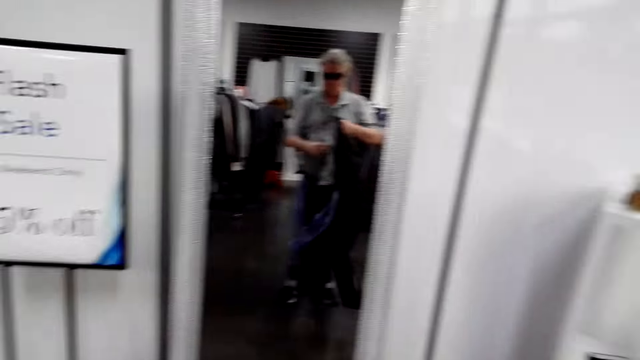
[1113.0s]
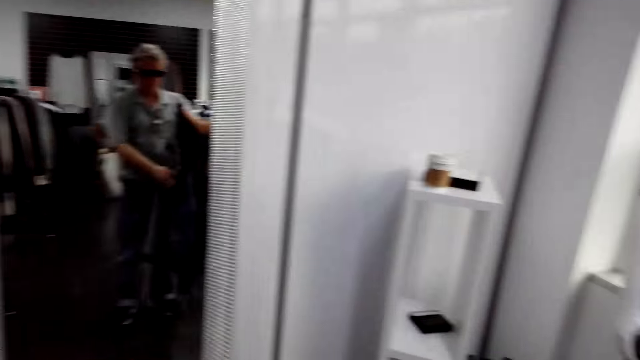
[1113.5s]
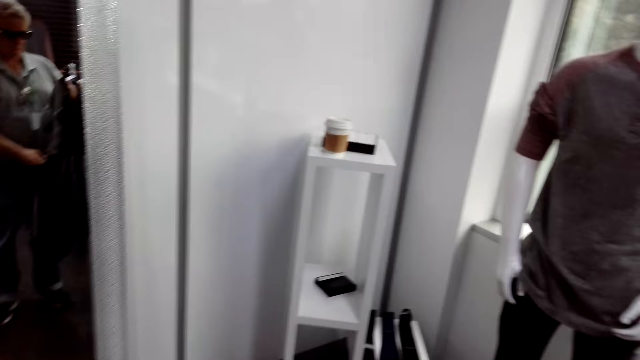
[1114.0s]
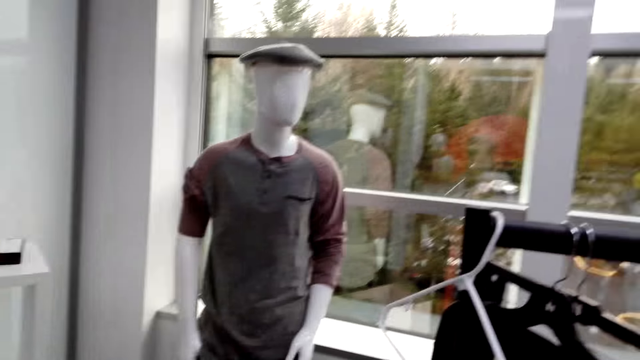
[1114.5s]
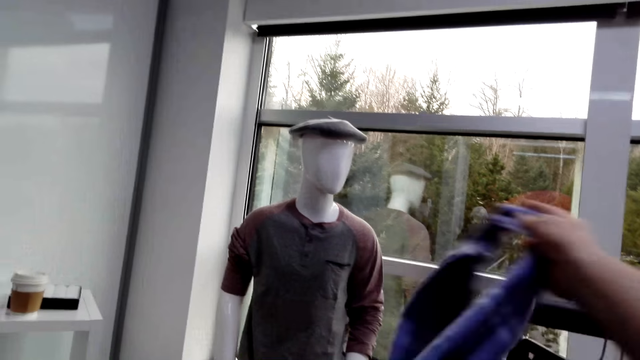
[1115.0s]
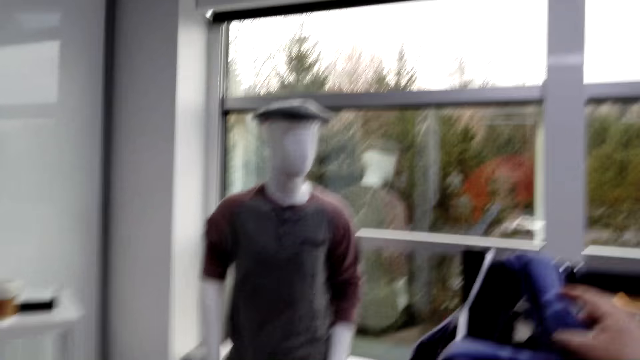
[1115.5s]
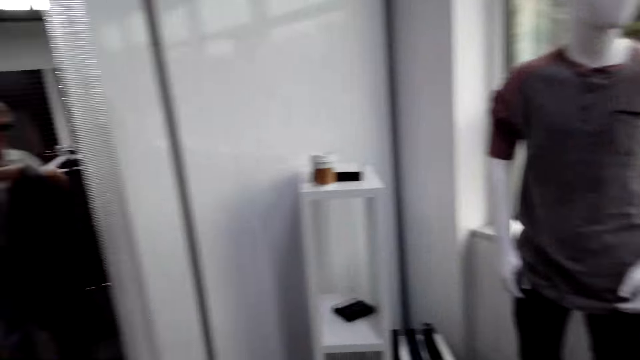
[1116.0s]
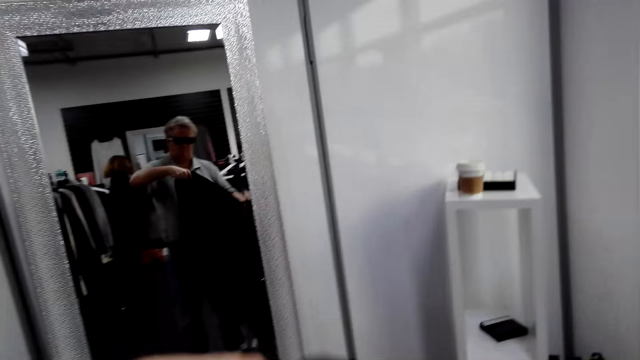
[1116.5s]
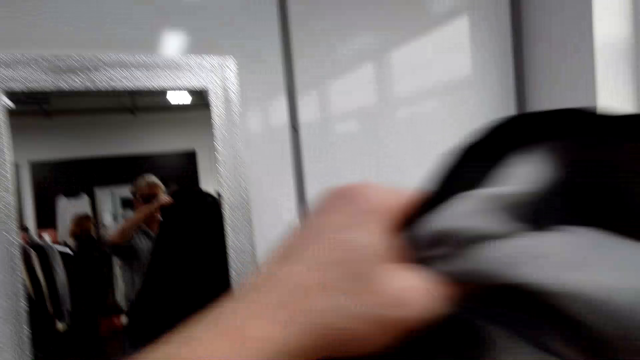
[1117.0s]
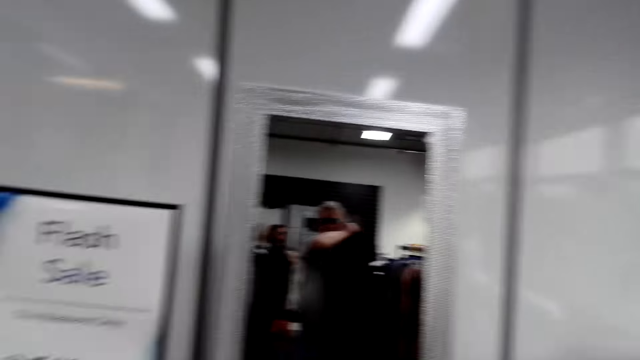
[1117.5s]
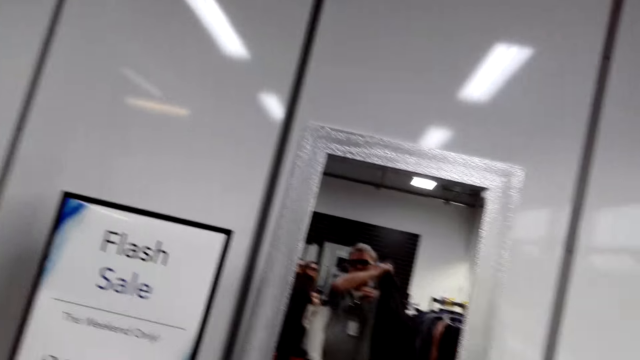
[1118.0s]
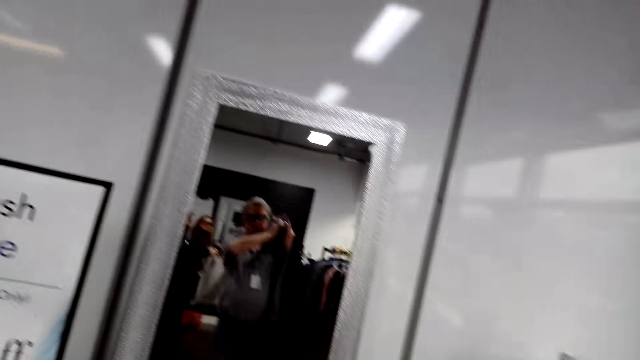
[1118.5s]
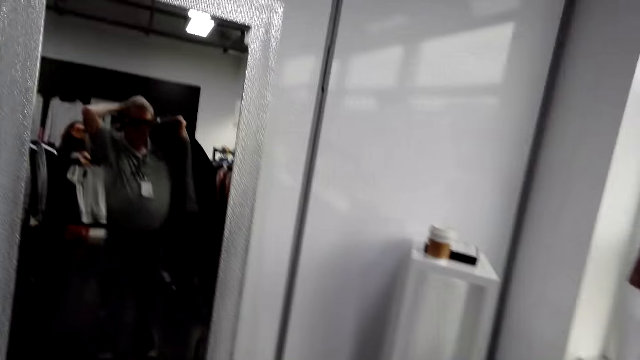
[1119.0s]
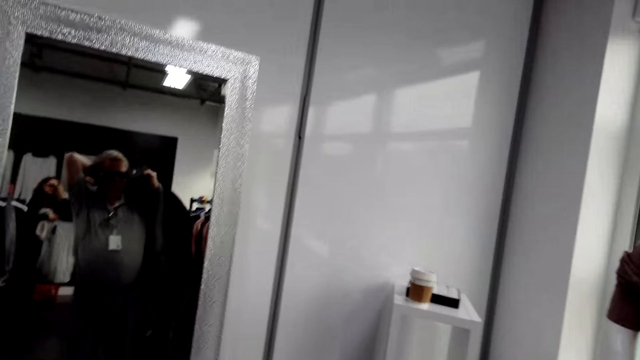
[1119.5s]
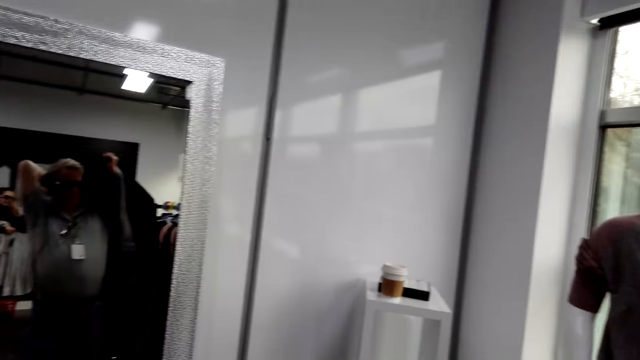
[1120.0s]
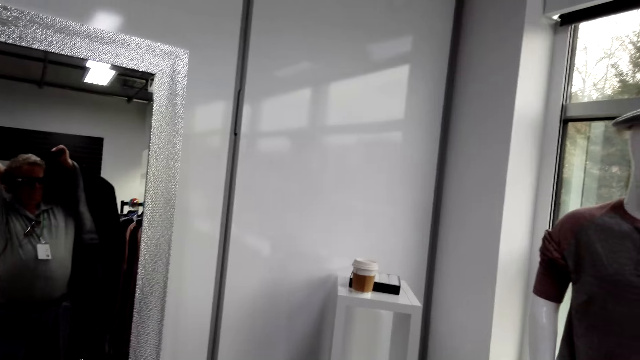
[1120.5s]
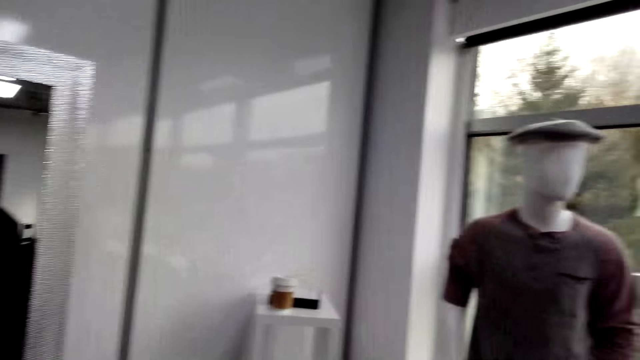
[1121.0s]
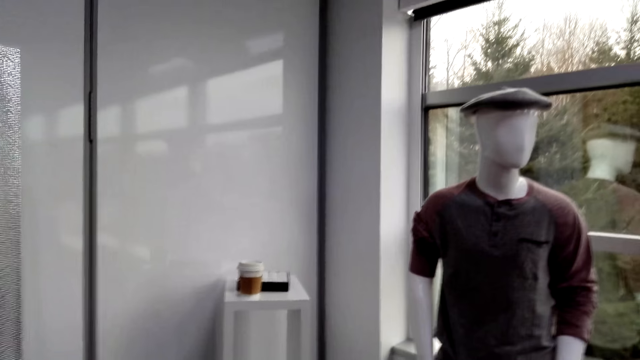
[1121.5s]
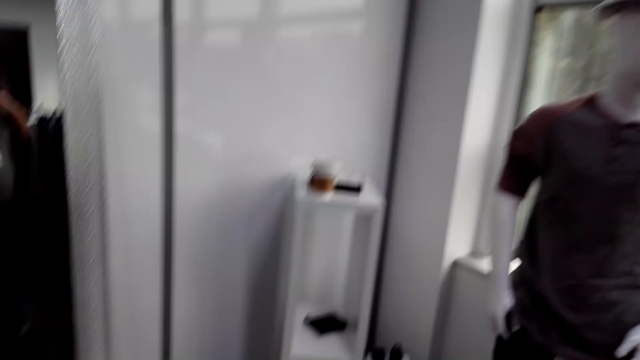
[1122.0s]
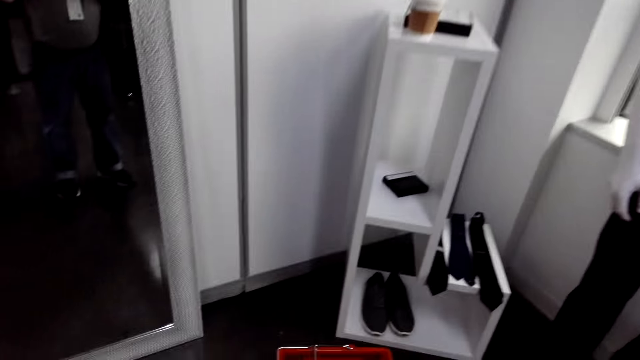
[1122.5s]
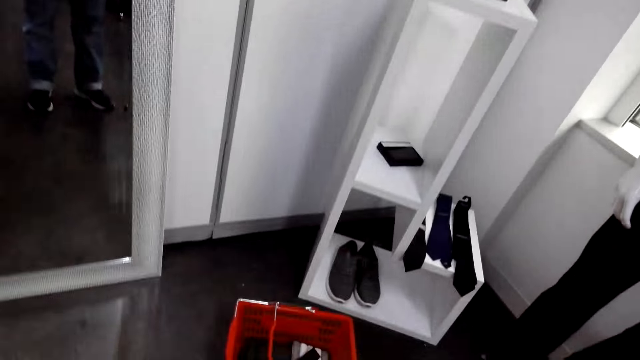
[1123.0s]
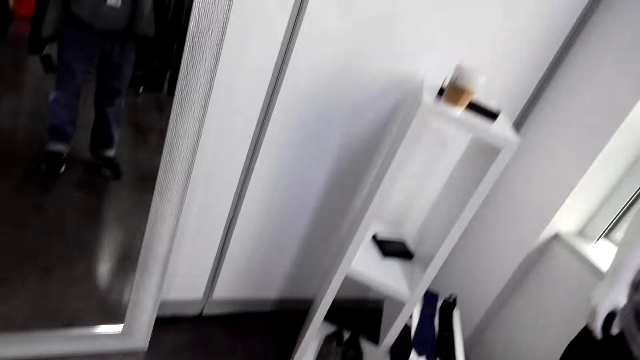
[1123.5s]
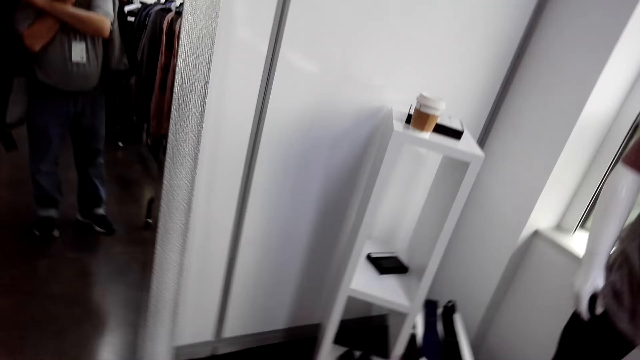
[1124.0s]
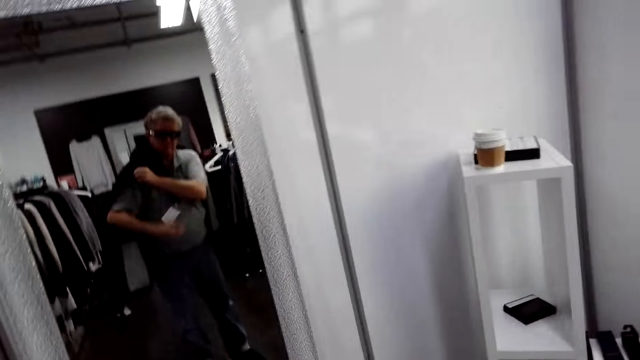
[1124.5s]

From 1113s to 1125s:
The camera wearer holds a cloth. They turn around. They put the scarf on the bar. They hold a cloth. They put on the jacket. They turn around. The woman converses with the camera wearer. The camera wearer turns around. They look at the mirror.

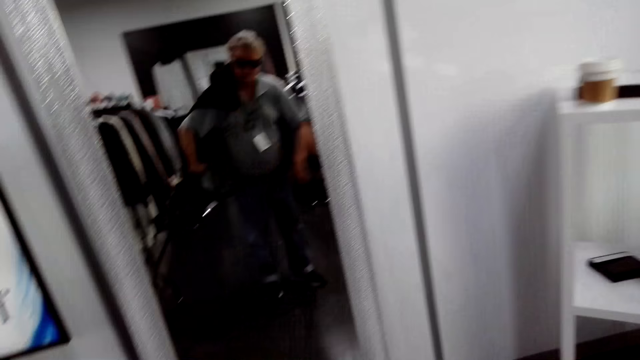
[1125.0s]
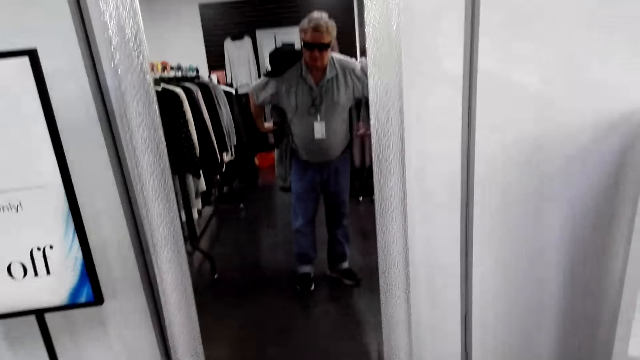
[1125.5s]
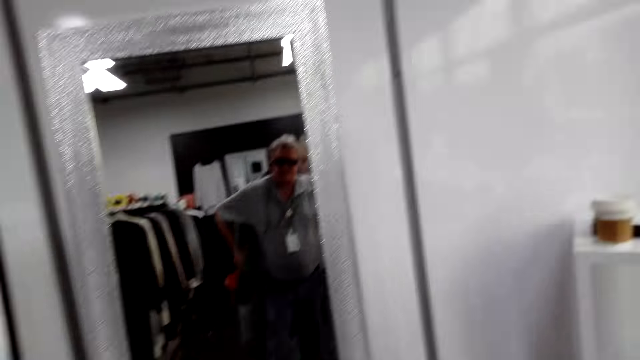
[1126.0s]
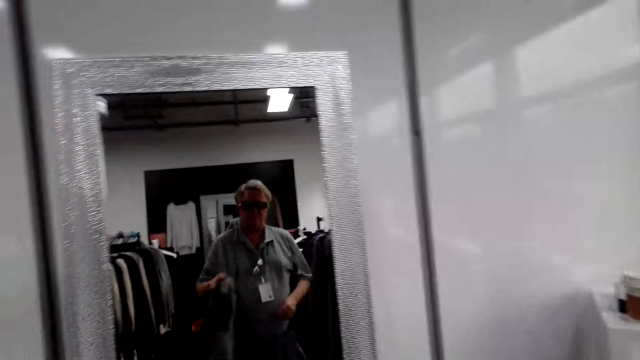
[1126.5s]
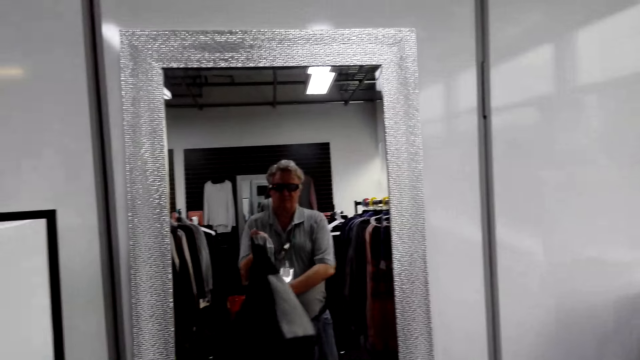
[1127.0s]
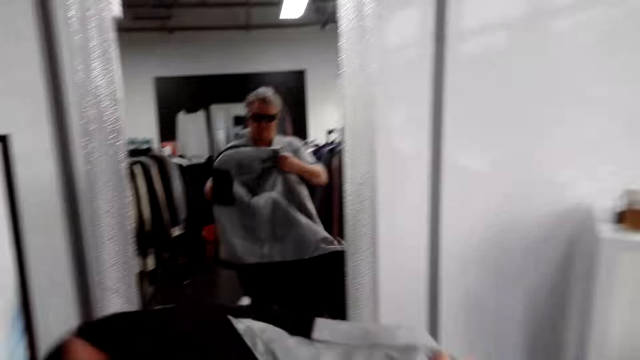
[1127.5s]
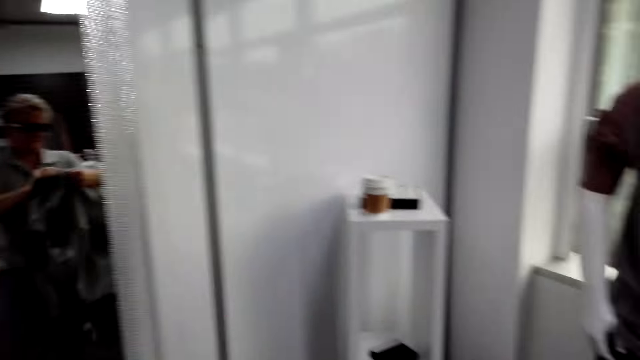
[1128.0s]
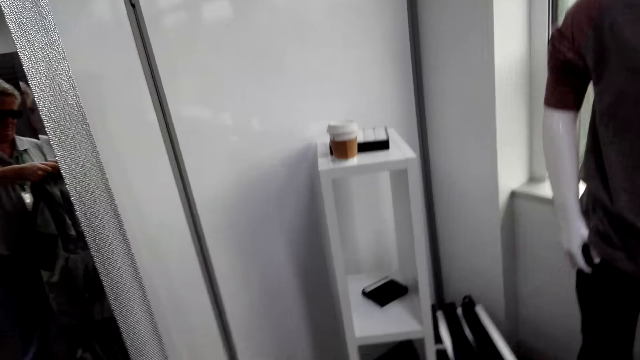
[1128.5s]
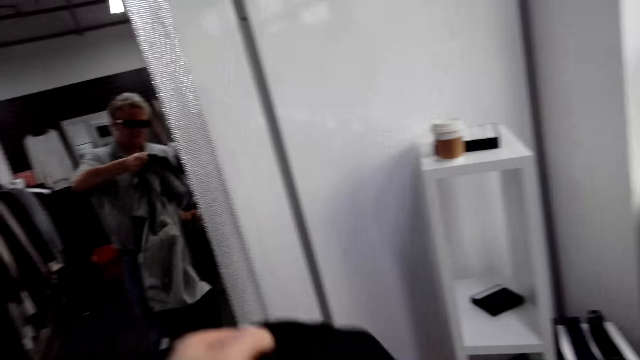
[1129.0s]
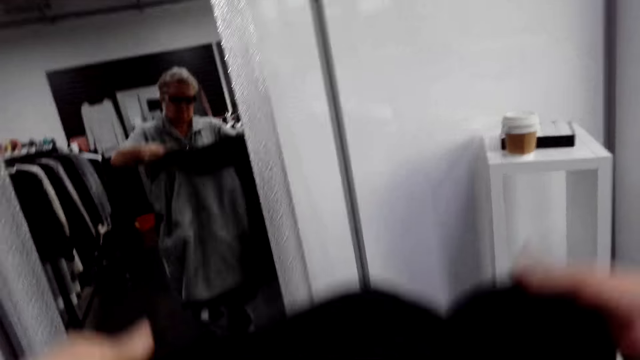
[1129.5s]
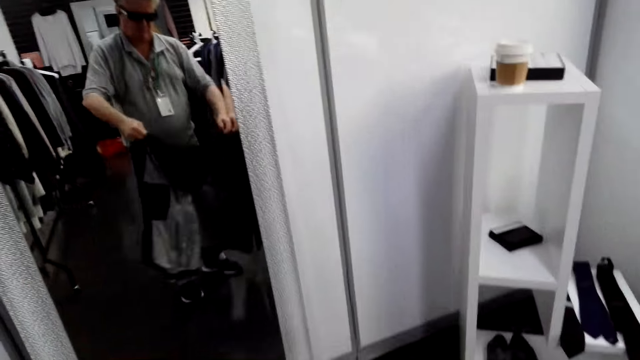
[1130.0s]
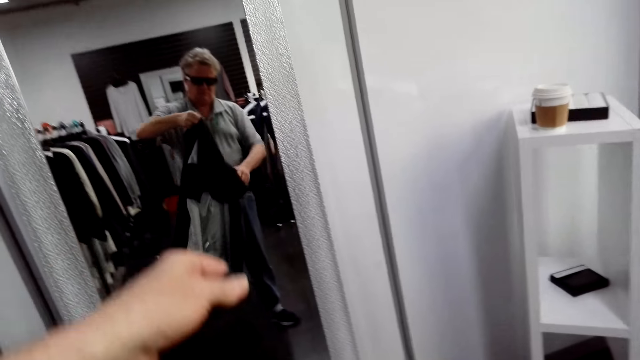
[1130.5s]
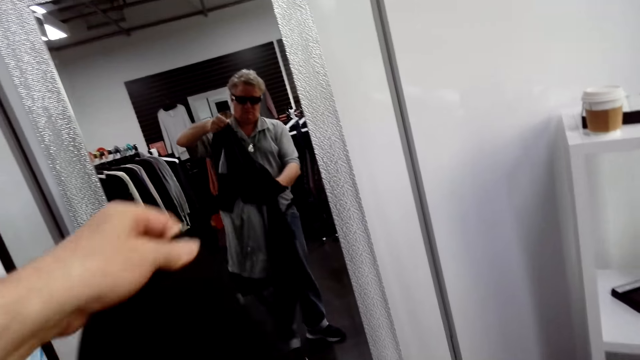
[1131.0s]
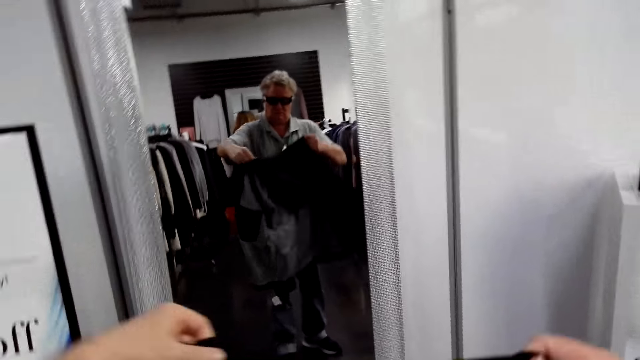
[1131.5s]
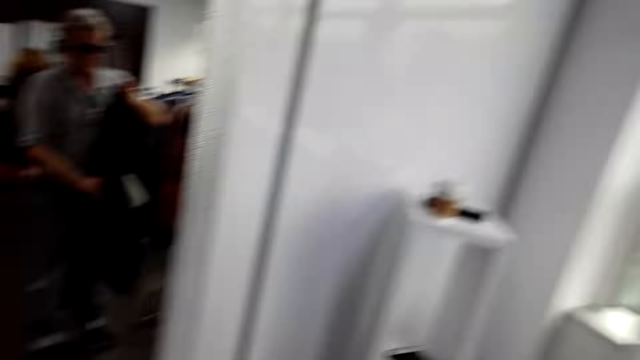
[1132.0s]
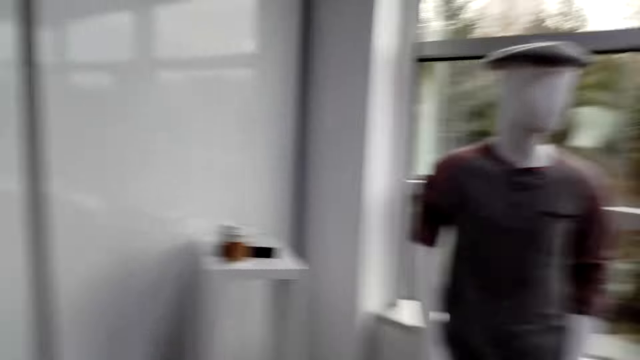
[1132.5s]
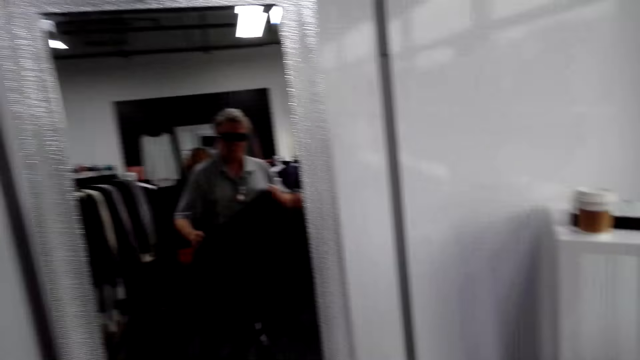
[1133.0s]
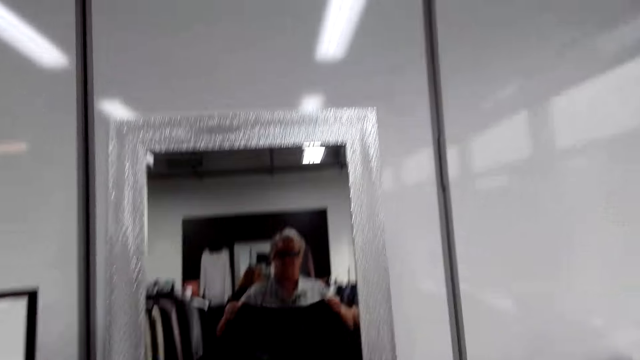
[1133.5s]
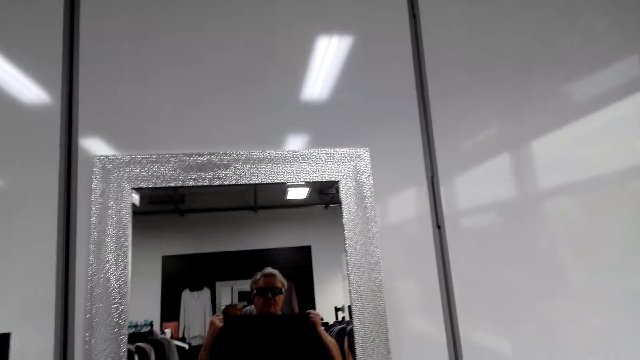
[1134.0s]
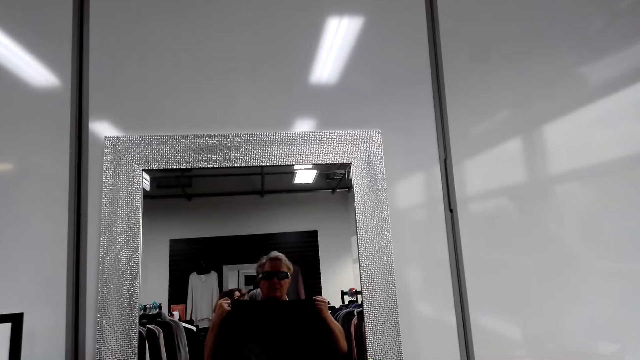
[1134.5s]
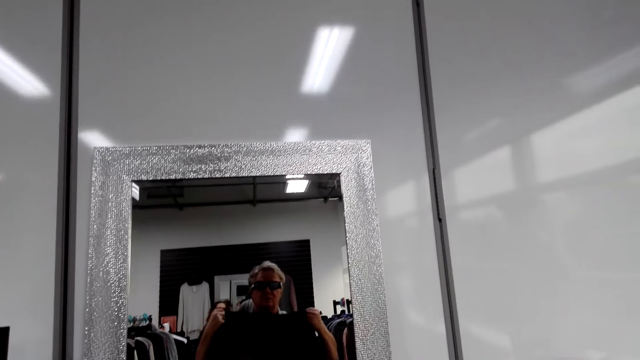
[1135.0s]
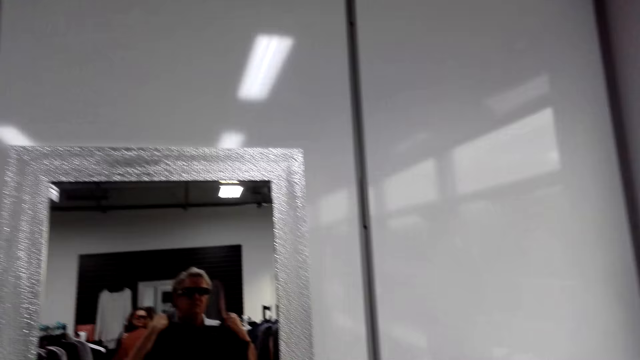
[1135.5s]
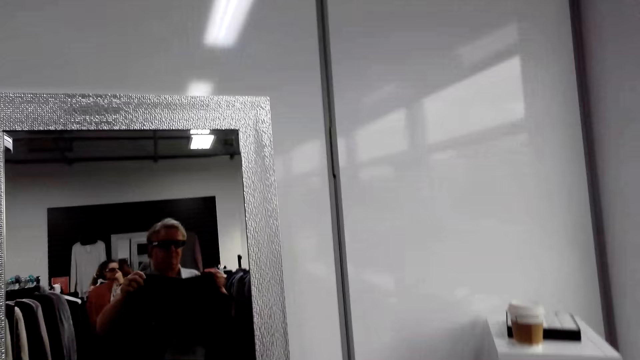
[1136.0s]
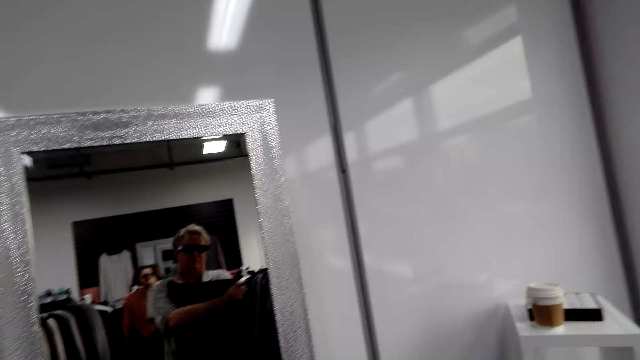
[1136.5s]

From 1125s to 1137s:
The camera wearer puts on the cloth. They try the jacket. They hold a cloth. They turn around. They hold a cloth. They adjust the cloth. They look at the jacket. They turn around. They converse. They hold a cloth.
